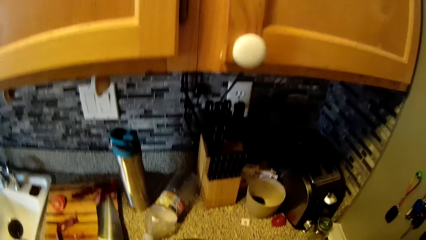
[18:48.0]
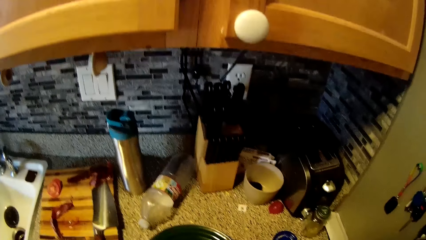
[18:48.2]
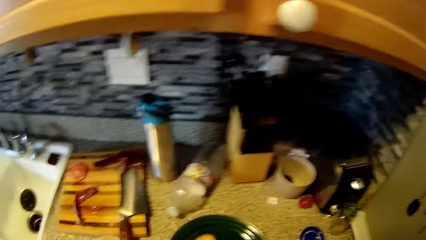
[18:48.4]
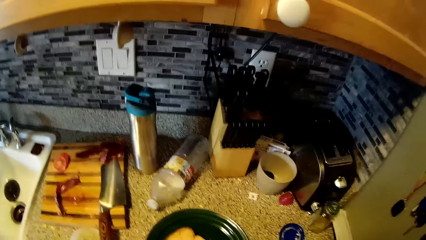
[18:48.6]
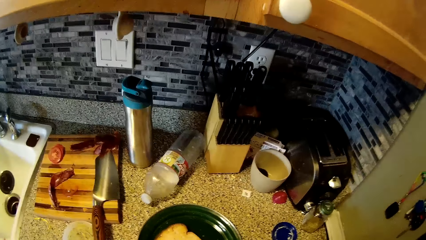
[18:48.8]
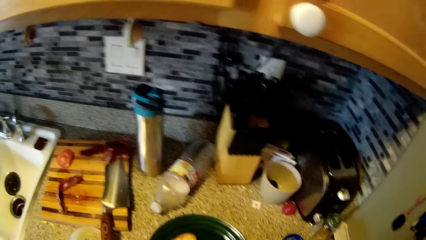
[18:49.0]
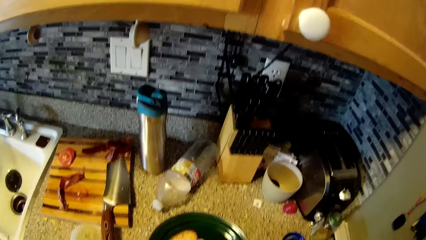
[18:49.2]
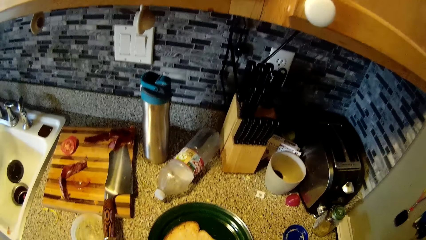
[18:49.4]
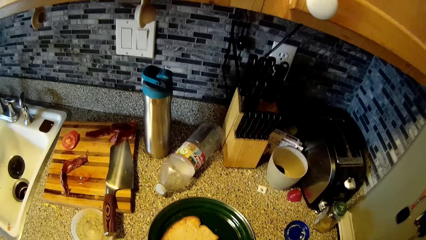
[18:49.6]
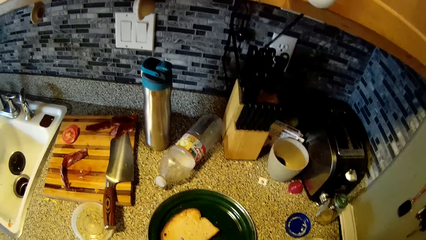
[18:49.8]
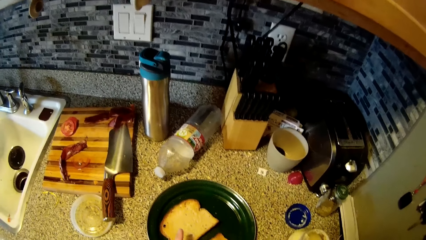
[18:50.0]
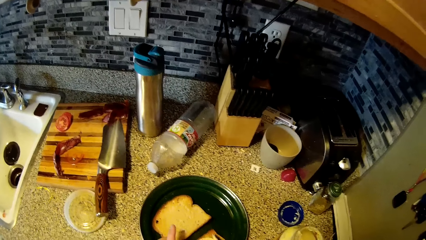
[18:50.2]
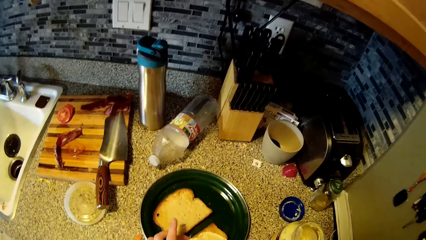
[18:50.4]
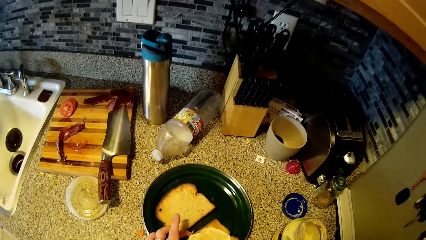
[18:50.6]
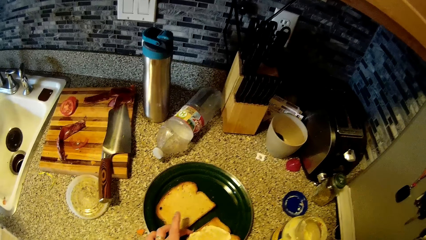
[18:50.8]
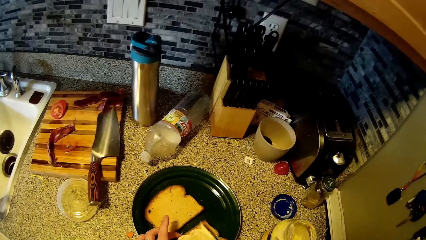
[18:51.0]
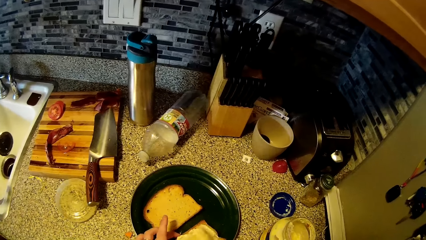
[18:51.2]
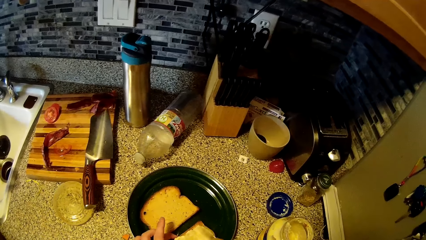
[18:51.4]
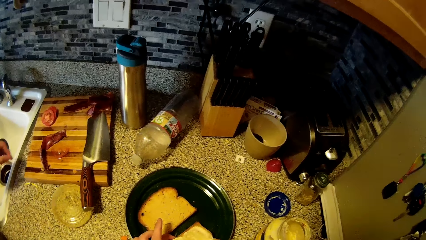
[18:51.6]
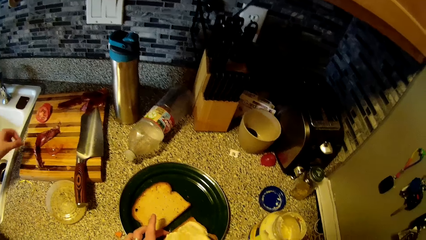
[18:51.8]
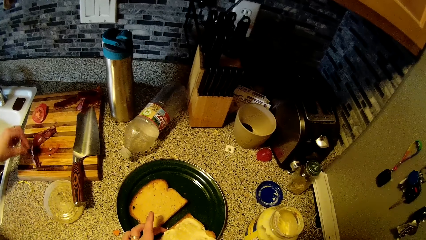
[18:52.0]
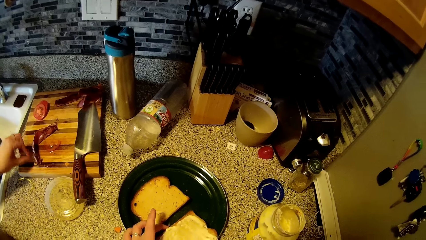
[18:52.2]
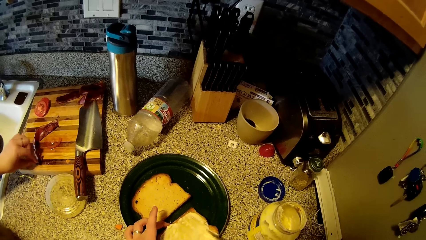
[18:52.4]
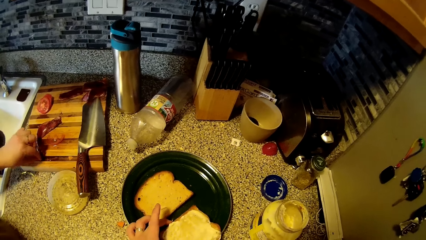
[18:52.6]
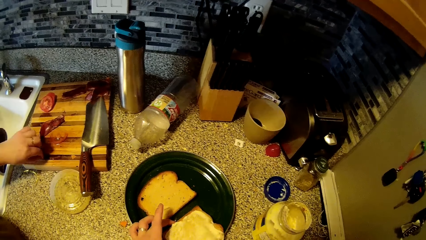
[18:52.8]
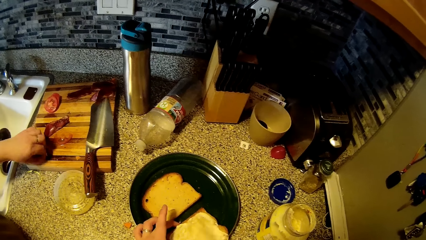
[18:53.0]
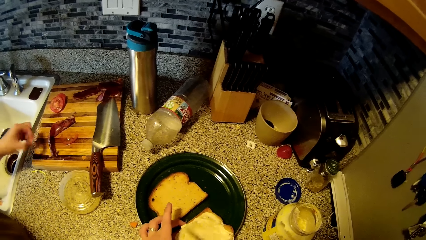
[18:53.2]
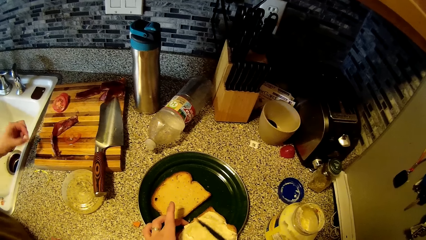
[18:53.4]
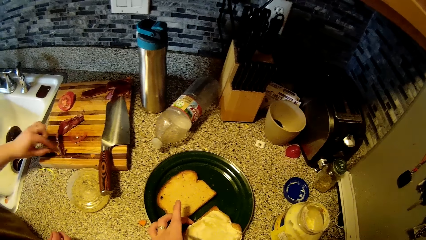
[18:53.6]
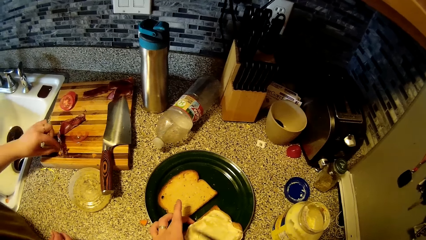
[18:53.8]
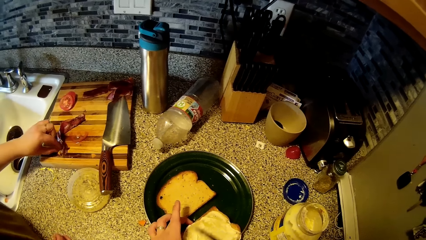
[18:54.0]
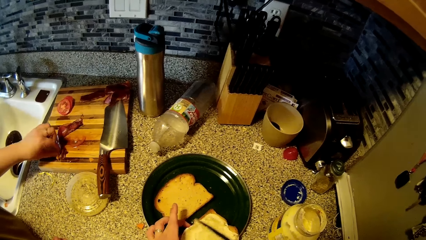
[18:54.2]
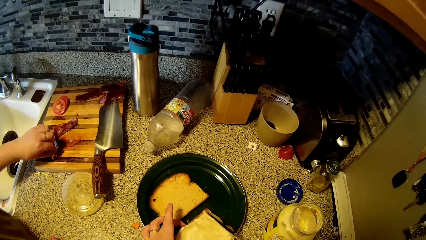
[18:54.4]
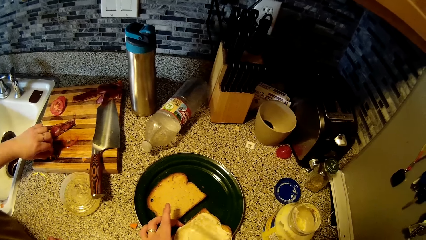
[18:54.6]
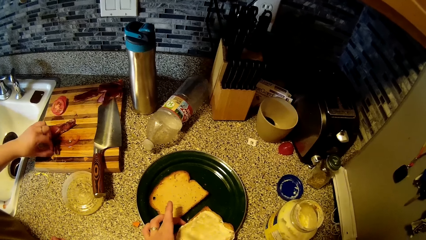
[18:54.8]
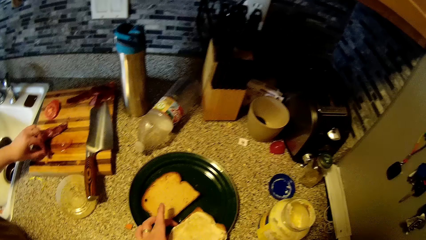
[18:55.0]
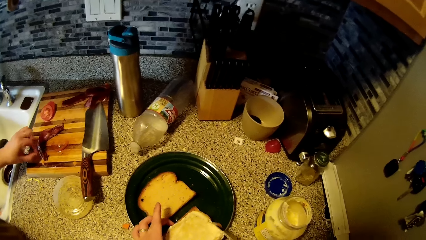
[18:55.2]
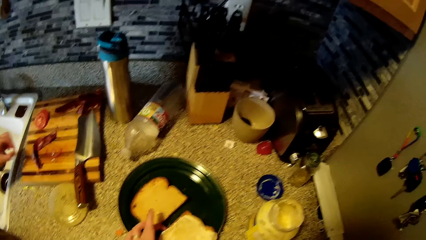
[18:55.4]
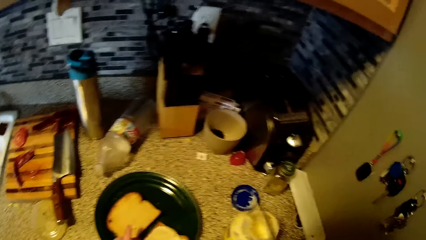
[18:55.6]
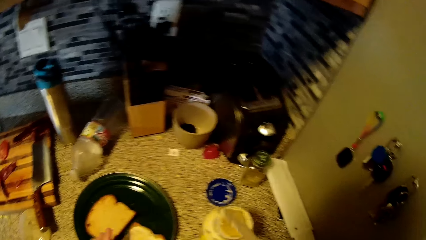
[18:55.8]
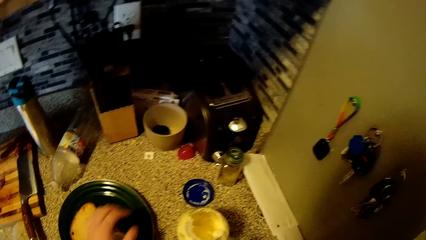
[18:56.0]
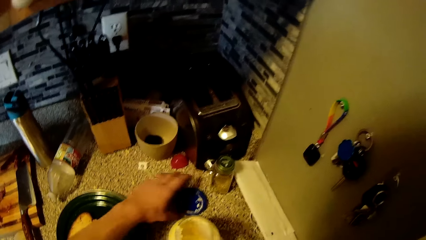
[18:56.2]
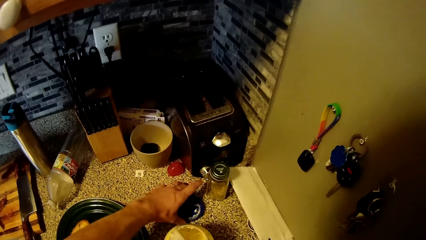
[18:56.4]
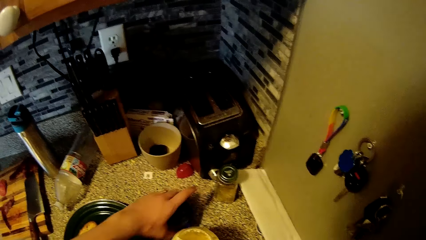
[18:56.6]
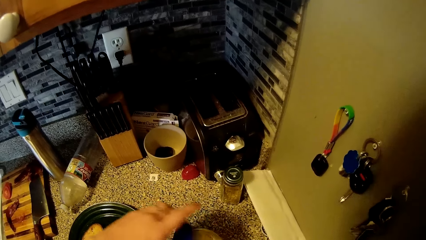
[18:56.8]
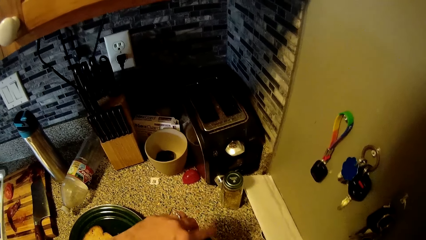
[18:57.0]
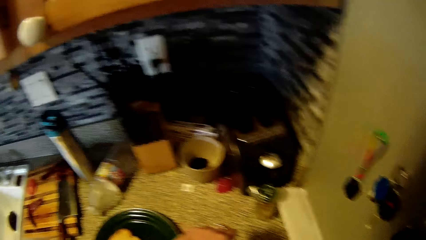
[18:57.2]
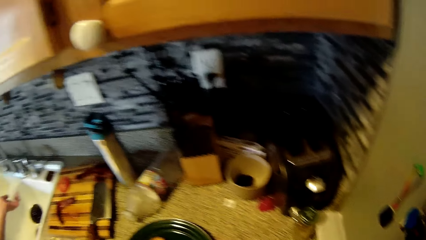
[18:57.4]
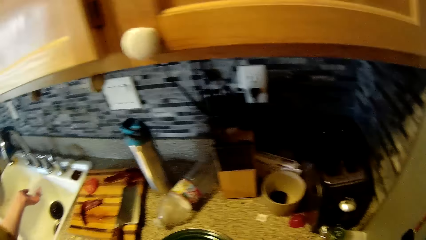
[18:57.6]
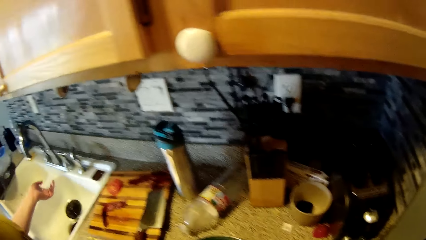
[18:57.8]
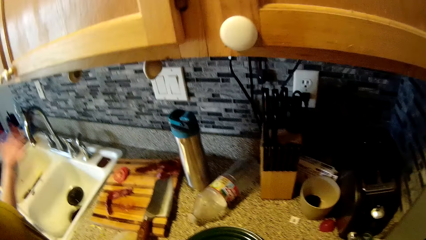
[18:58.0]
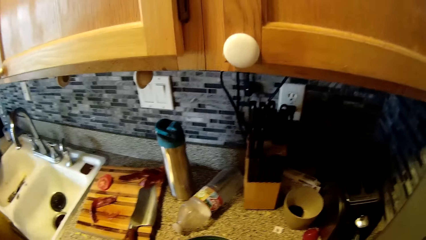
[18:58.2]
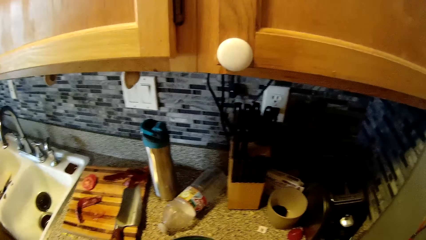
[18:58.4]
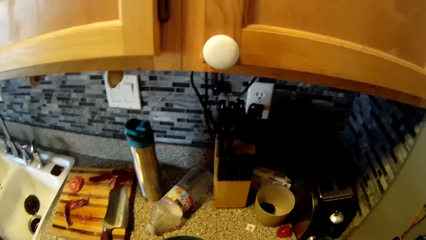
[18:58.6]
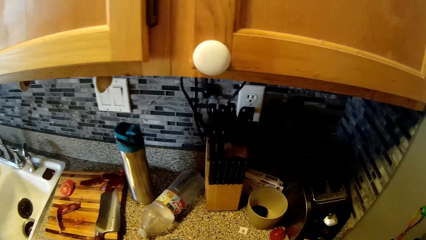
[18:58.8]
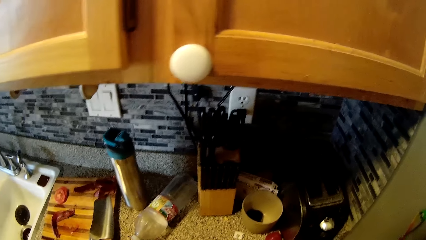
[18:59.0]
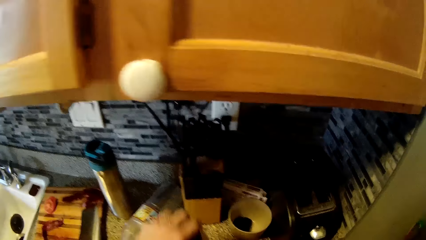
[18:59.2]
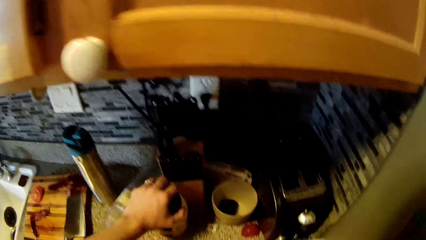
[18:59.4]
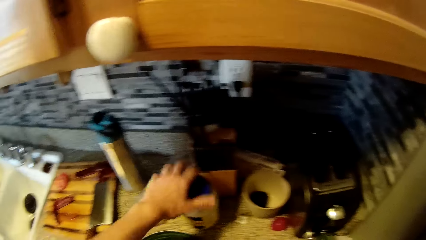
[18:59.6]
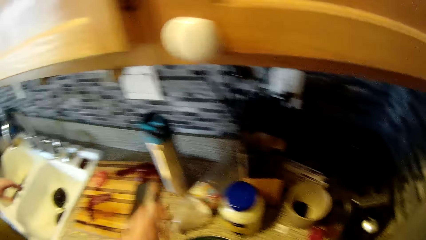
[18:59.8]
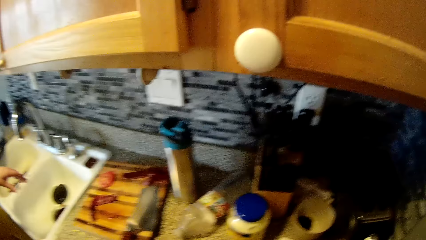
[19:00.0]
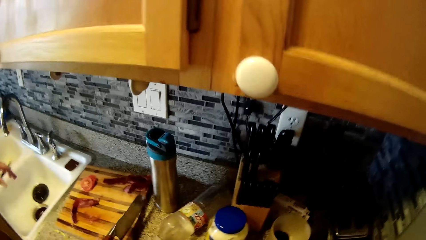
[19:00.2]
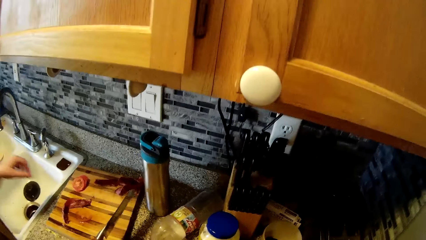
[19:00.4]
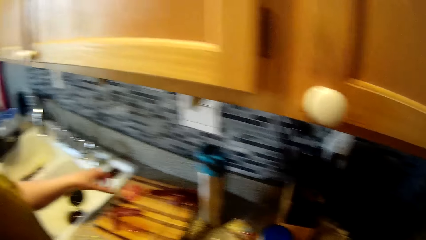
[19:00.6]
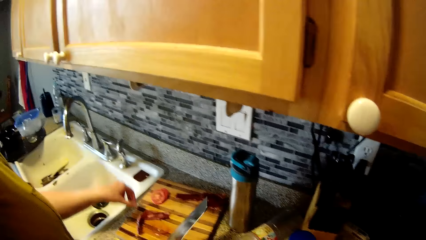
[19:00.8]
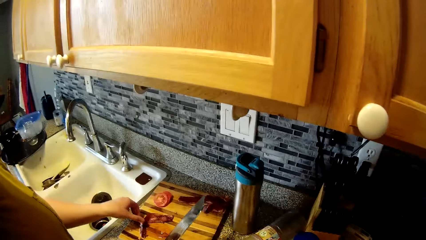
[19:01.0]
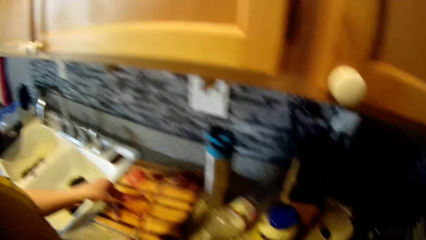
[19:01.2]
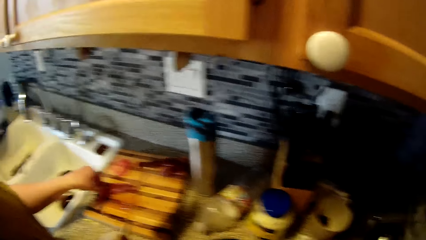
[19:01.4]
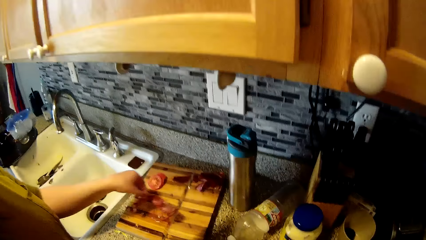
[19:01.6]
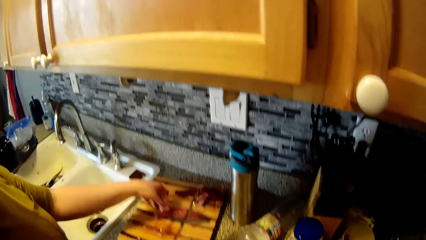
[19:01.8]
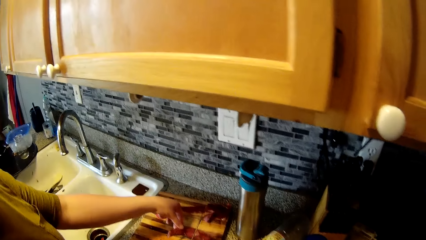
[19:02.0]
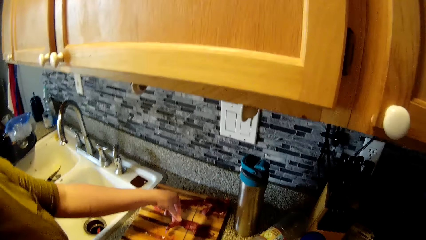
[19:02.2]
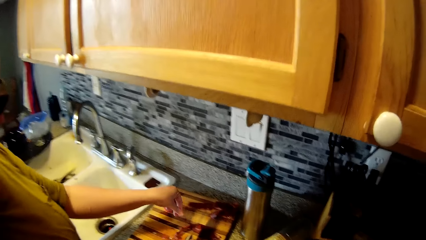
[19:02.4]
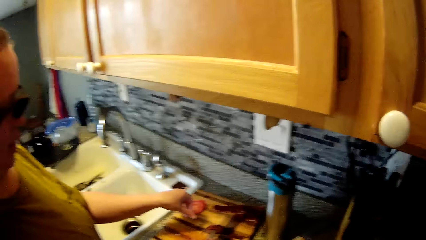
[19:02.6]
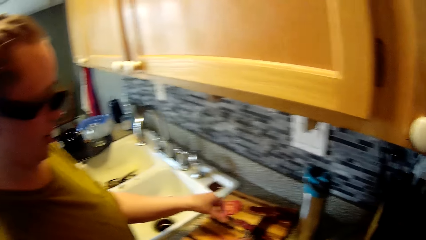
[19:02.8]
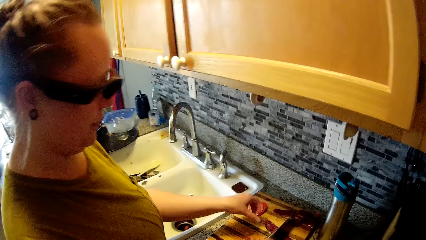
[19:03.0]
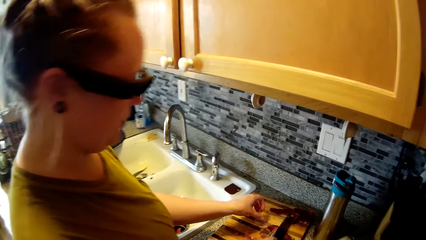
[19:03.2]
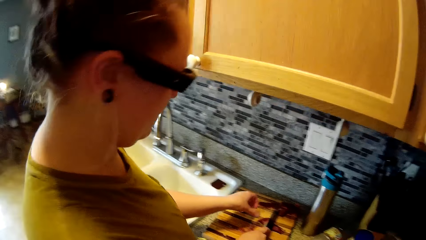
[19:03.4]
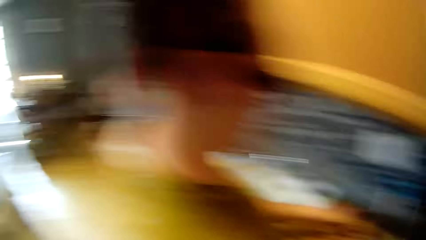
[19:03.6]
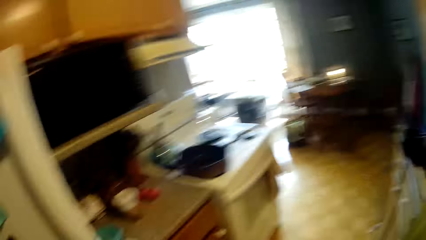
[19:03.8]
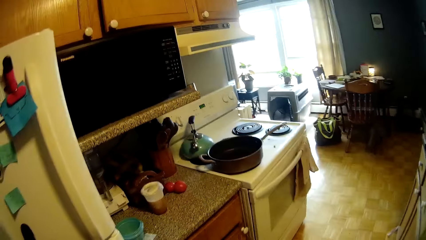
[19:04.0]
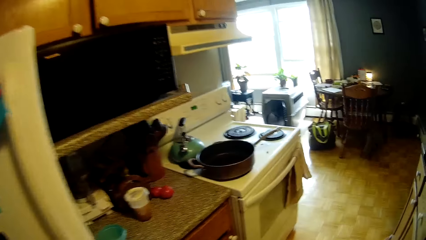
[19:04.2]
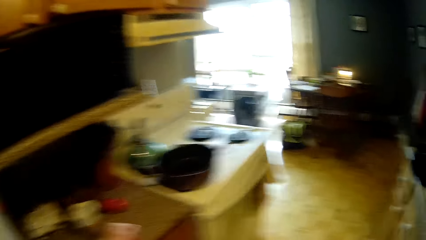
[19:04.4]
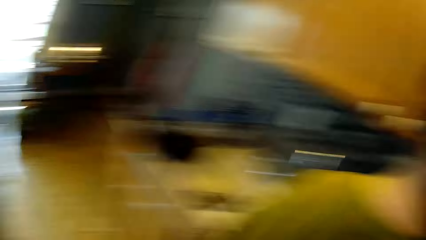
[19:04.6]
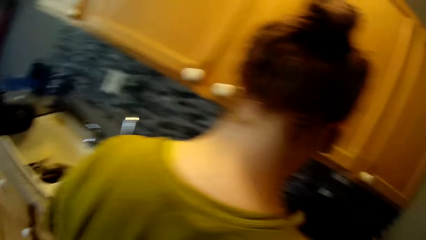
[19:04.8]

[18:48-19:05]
The camera wearer replies to the woman. The woman replies to the camera wearer. The woman removes particles from the slice of bacon on the wooden chopping board on the kitchen countertop with her left hand. The woman picks meat from the board. The camera wearer picks up the lid of the mayonnaise jar on the kitchen countertop with his left hand. He drops the mayonnaise jar on the kitchen countertop with his left hand. The woman picks up a butcher knife on the wooden chopping board on the kitchen countertop with her right hand. The camera wearer replies to the woman. He walks round the kitchen. The woman holds the slice of bacon on the wooden chopping board on the kitchen countertop with her left hand.
